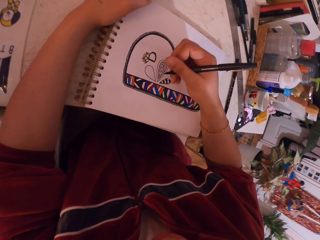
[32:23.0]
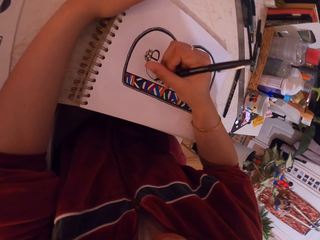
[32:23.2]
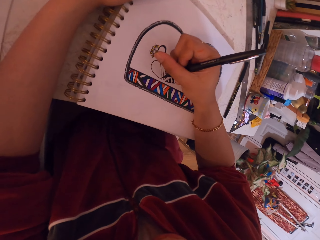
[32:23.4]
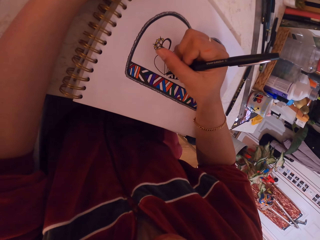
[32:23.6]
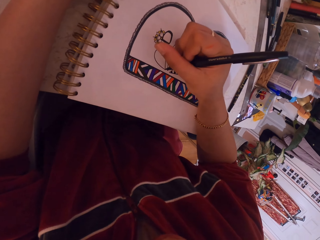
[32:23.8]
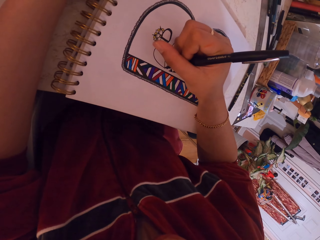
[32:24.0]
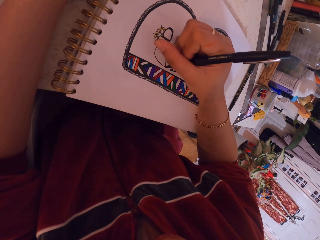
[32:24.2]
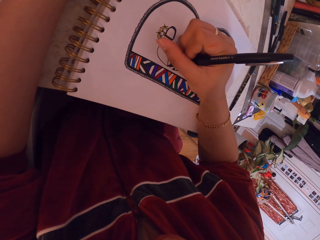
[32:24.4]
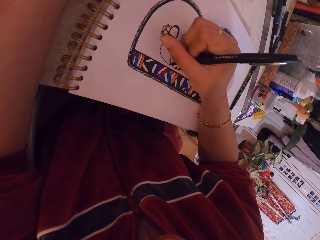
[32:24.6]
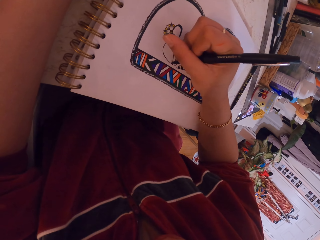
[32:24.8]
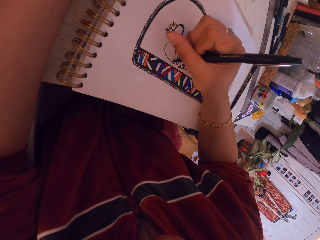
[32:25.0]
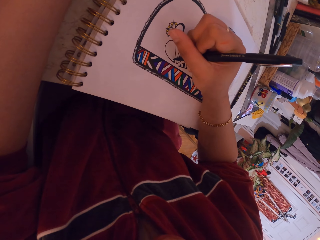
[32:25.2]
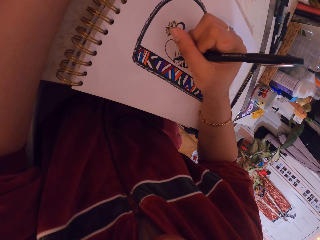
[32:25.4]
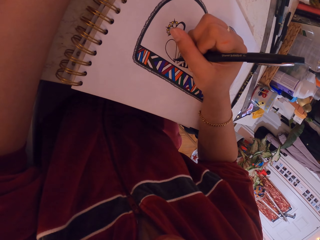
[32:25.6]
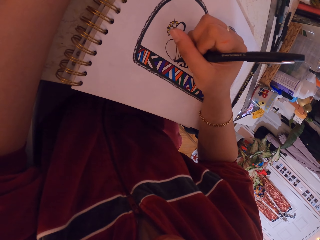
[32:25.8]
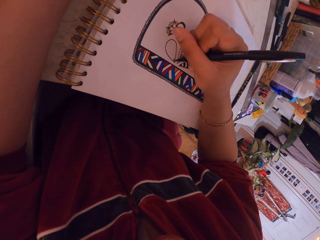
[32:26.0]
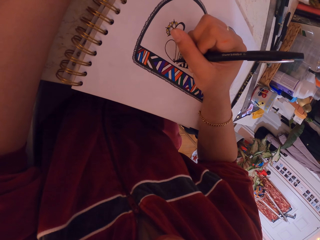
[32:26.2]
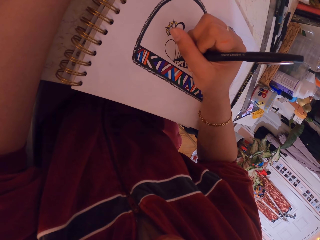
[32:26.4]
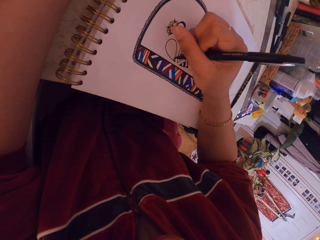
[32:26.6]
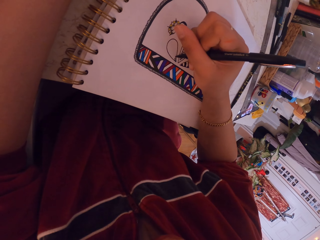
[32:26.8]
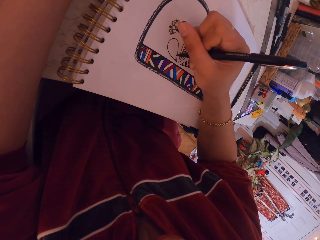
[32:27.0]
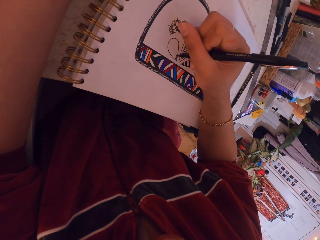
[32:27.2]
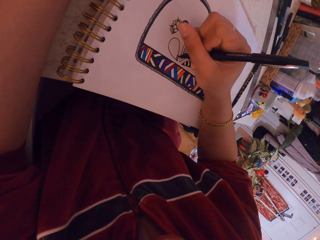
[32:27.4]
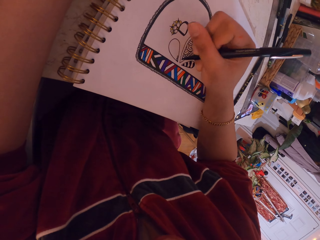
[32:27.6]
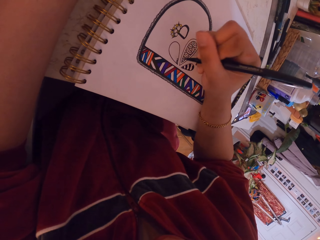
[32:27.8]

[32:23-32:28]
The camera wearer draws on a drawing book.

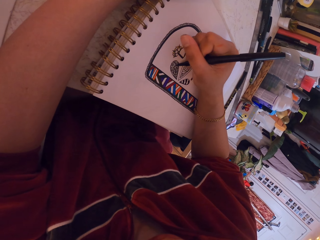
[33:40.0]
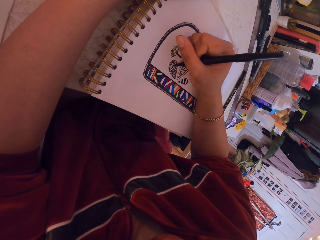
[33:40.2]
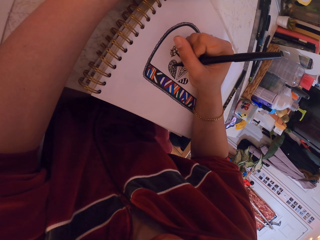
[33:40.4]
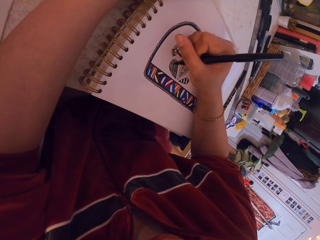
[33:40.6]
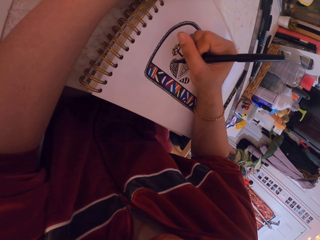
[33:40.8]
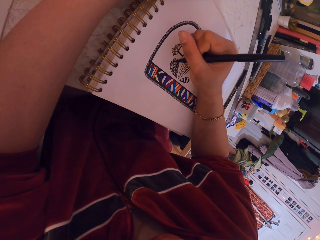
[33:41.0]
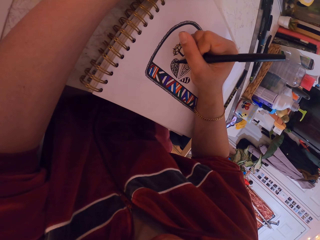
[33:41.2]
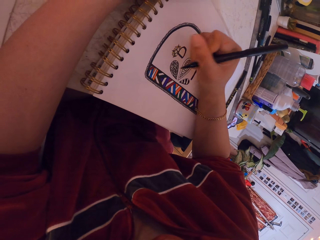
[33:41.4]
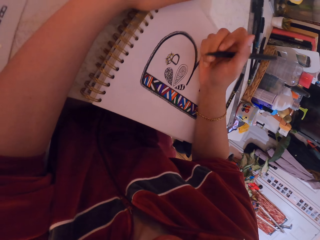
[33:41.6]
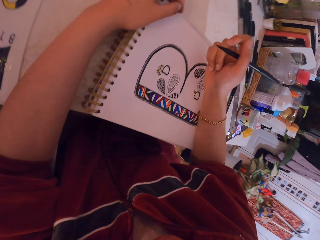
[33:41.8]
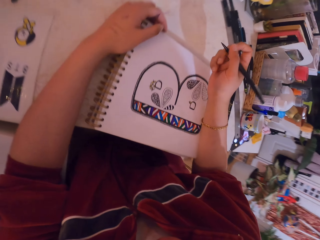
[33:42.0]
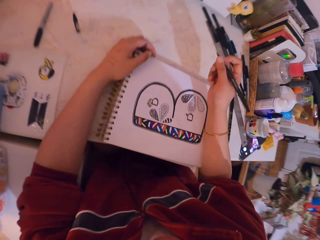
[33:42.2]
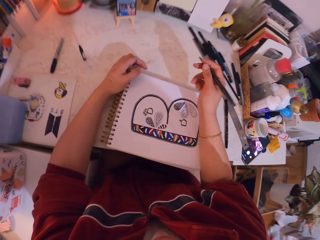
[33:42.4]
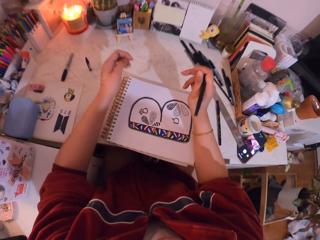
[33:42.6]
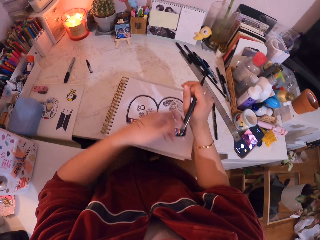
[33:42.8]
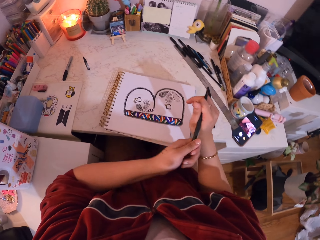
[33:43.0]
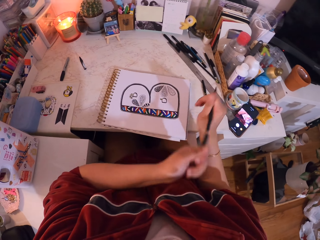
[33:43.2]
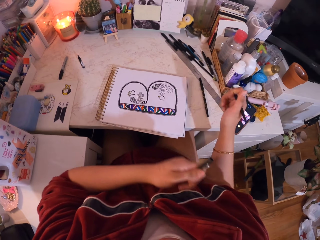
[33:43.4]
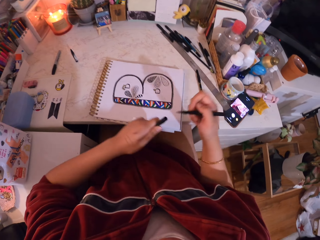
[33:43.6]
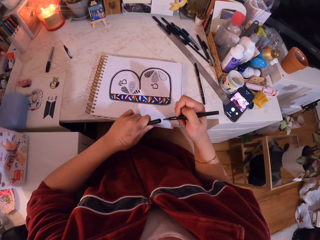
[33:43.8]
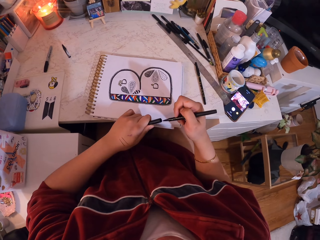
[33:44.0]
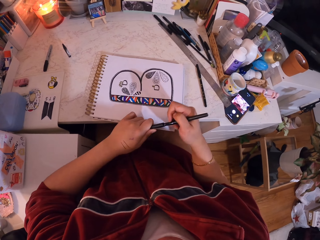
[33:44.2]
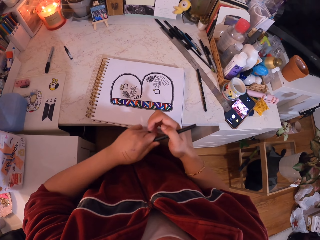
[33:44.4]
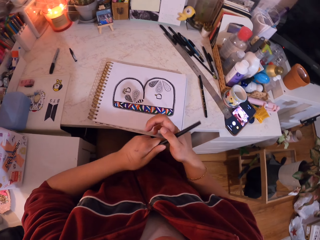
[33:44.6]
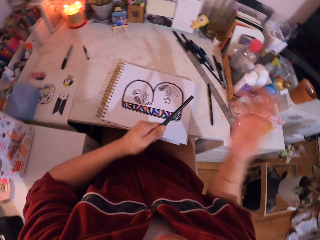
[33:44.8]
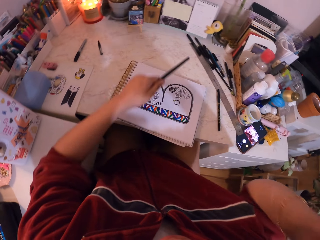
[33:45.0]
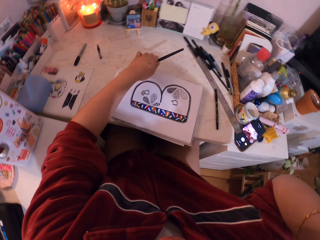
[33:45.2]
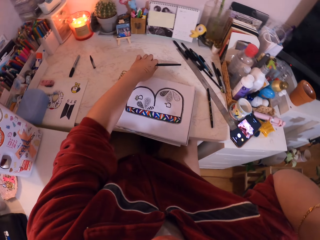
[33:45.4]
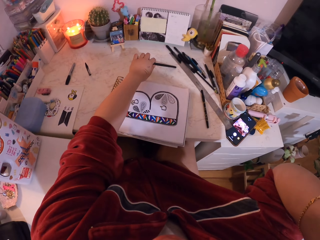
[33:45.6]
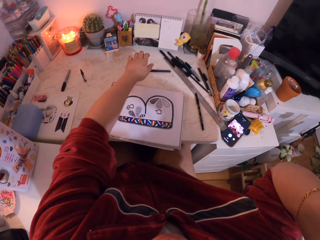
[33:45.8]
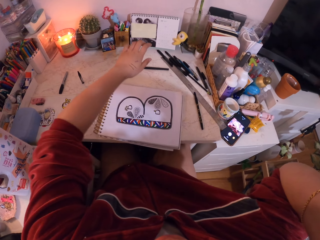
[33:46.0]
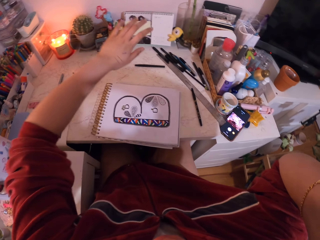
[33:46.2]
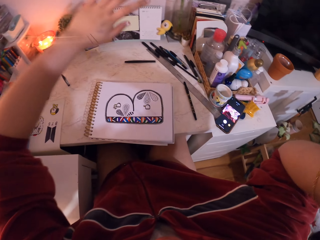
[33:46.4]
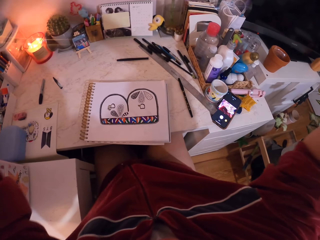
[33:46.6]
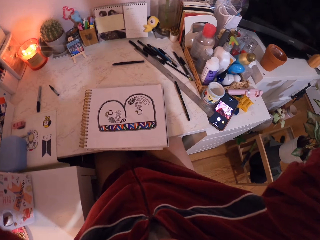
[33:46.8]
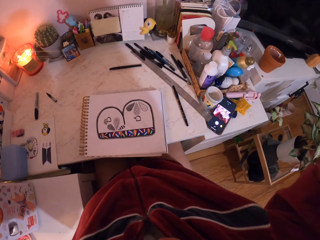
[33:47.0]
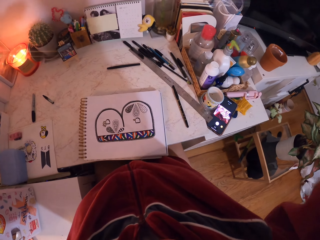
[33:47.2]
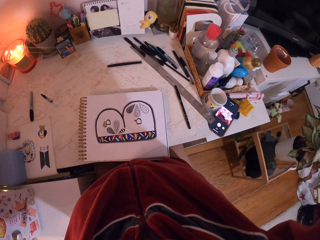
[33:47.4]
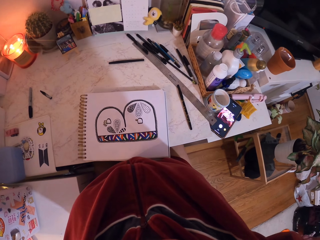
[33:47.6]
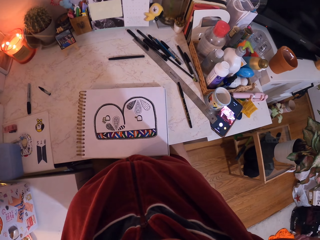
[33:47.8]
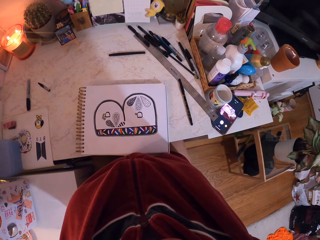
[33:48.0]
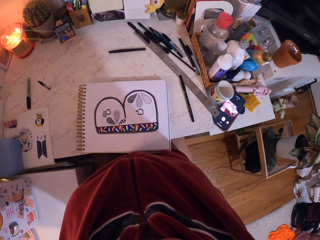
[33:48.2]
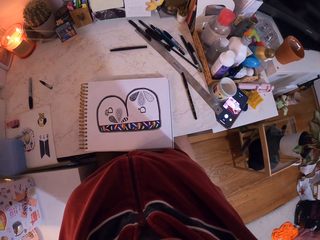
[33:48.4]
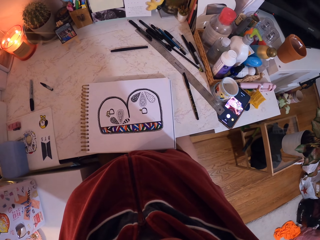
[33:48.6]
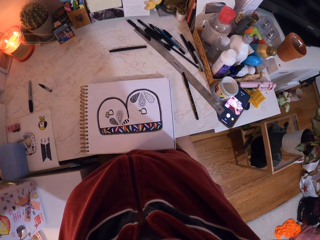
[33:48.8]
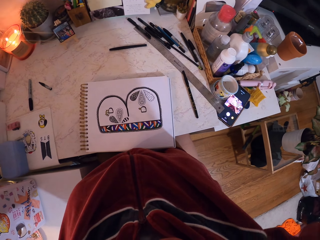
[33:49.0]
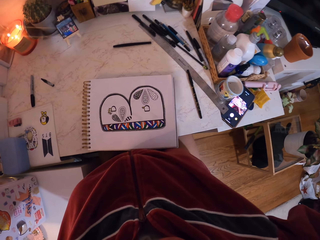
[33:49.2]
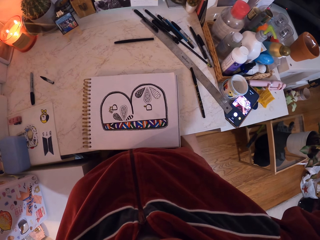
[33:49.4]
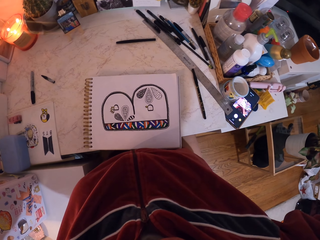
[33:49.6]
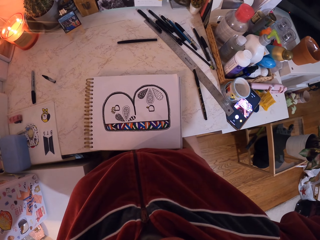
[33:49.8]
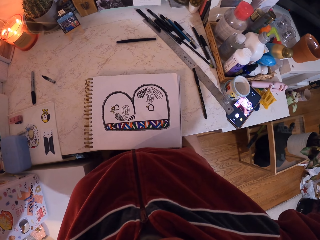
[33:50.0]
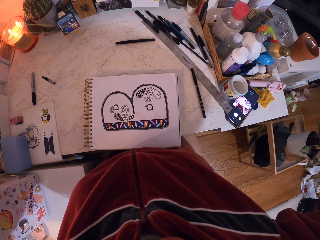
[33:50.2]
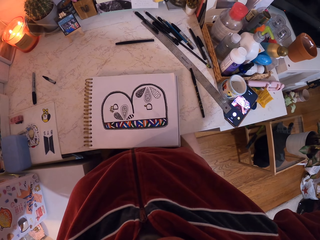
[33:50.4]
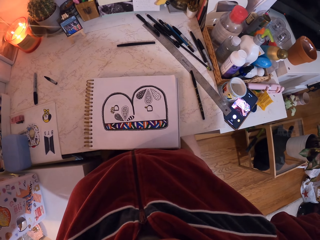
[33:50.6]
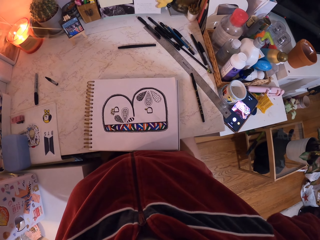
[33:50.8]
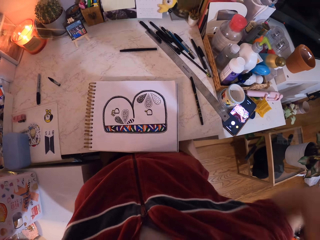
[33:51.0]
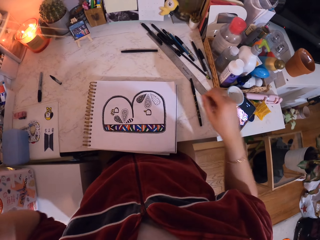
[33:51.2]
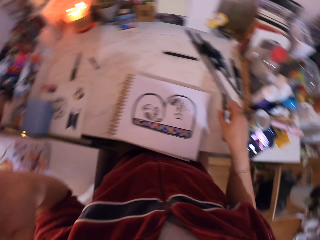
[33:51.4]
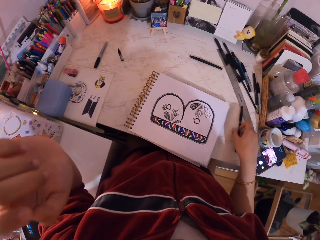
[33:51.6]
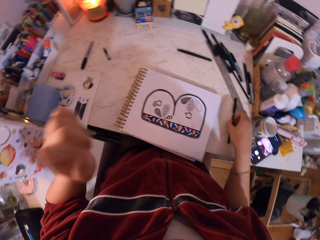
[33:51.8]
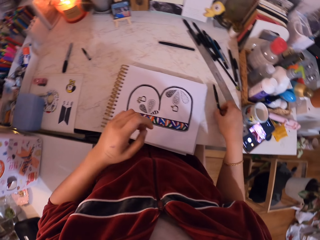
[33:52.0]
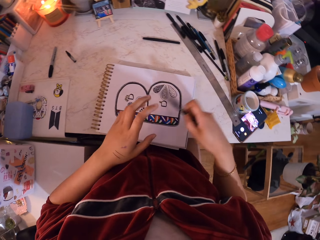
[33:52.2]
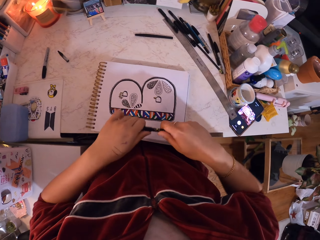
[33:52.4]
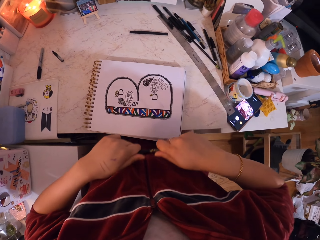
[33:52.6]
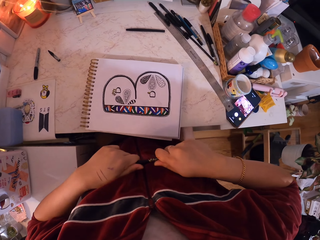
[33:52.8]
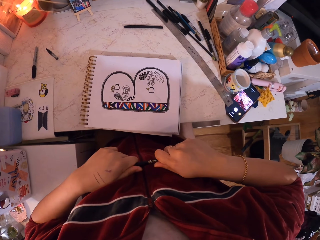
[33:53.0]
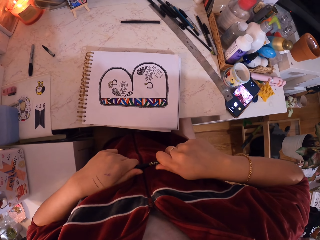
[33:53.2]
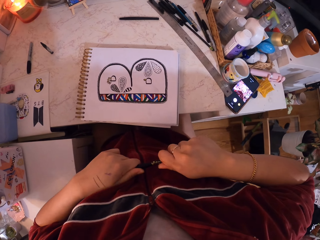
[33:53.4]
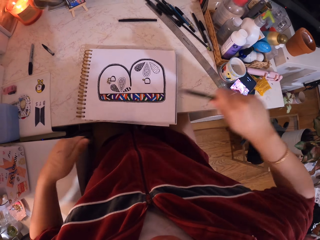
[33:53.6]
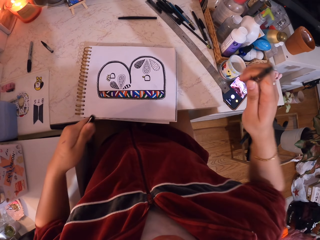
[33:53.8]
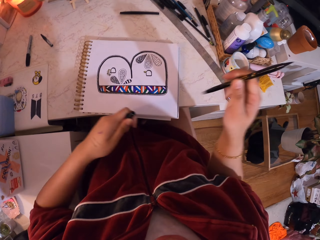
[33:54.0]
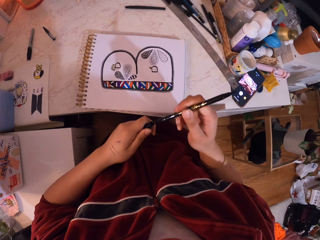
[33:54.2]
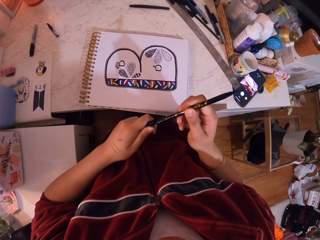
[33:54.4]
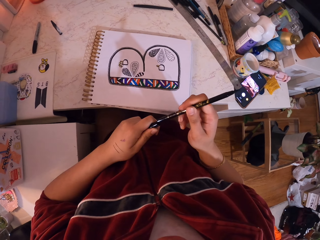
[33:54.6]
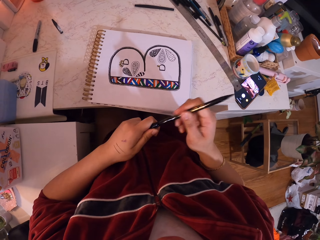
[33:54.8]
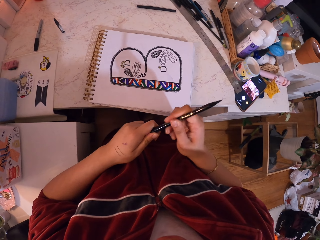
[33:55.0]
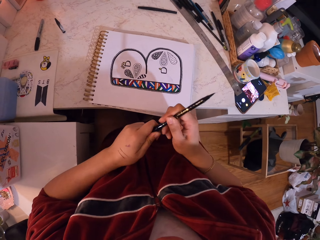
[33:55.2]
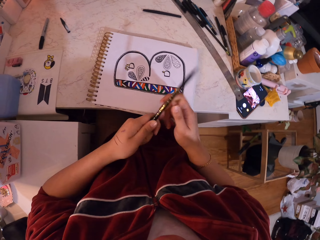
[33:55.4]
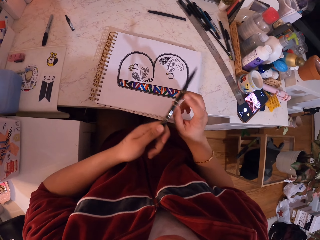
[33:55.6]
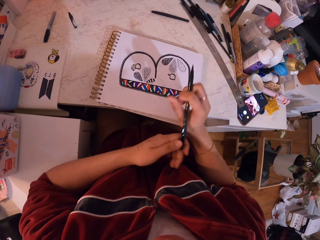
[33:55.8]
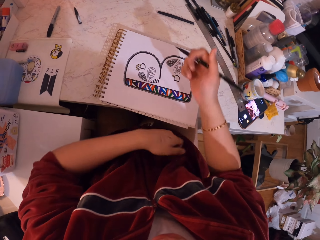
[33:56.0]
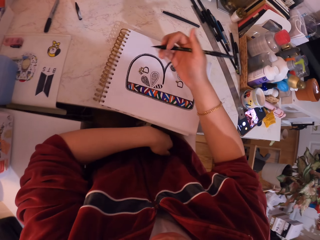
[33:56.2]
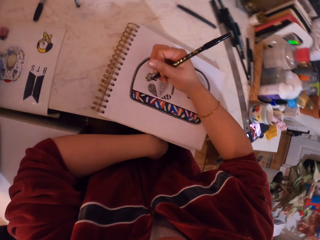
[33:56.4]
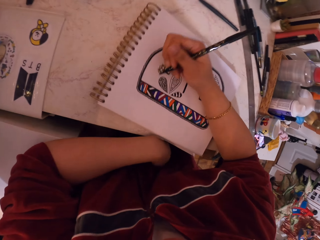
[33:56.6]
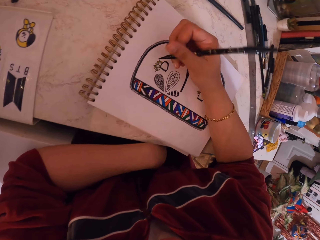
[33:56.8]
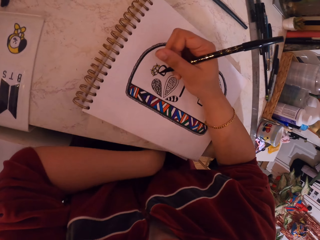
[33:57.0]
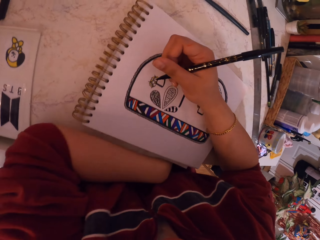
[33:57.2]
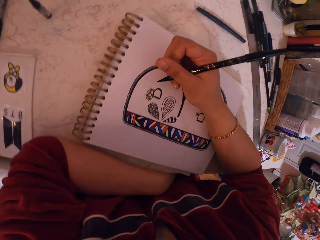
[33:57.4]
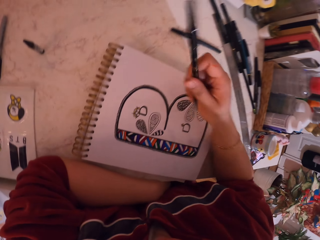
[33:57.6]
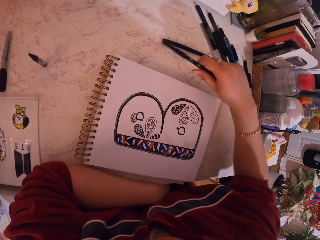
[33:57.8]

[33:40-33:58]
The camera wearer removes the hand from the drawing book. They remove the pen lid from the pen. They rotate the pen, and close the pen with the pen lid. They lift up the hand. They stretch the hand towards the table, and drop the pen on the table. They stretch. They adjust the camera. They drop hands down. They pick up the pen from the table. They hold the pen. They remove the lid from the pen. They rotate the pen, and put the pen lid at the top of the pen. They change the pen from the left hand to the right hand. They move the hand towards the drawing book. They put the pen on the table. They put the left hand on the table.
